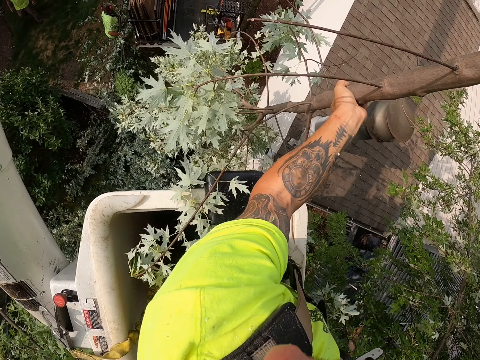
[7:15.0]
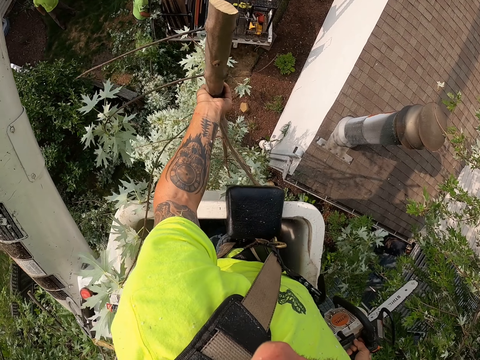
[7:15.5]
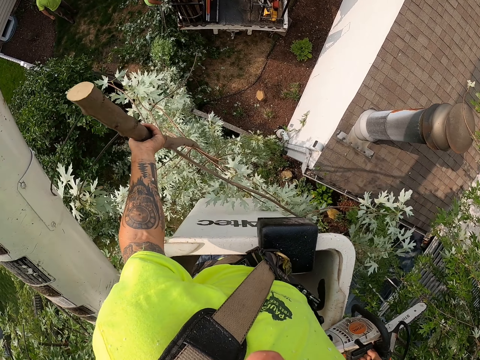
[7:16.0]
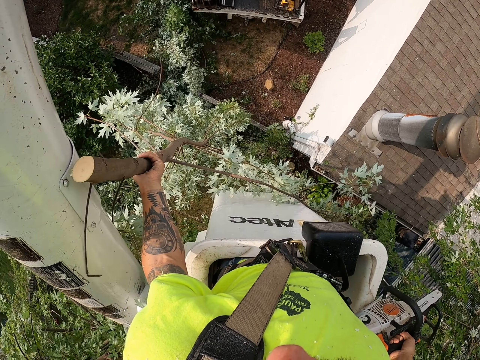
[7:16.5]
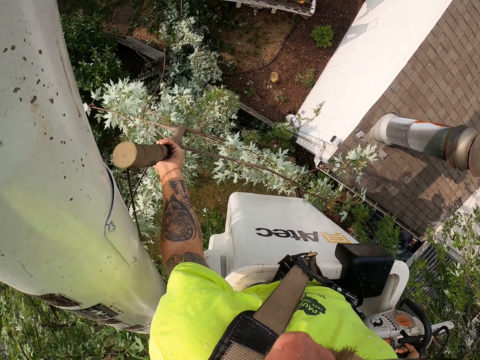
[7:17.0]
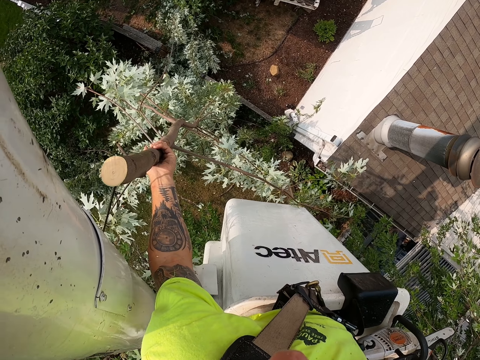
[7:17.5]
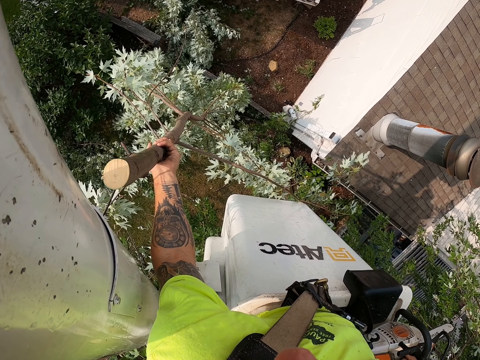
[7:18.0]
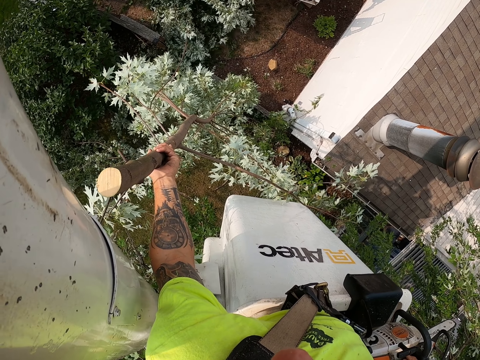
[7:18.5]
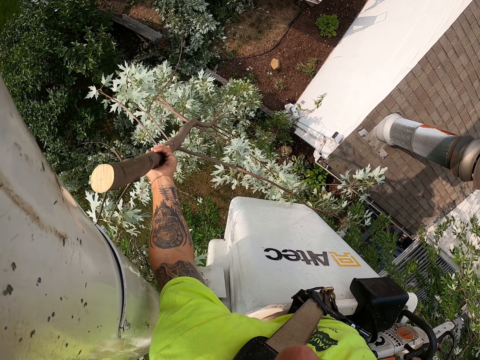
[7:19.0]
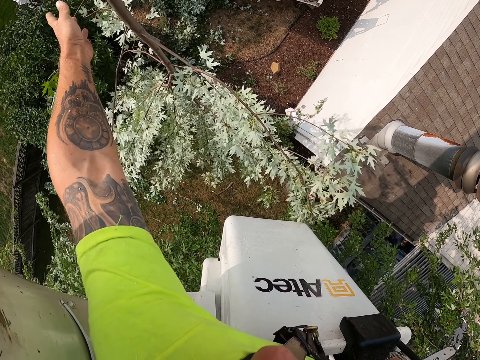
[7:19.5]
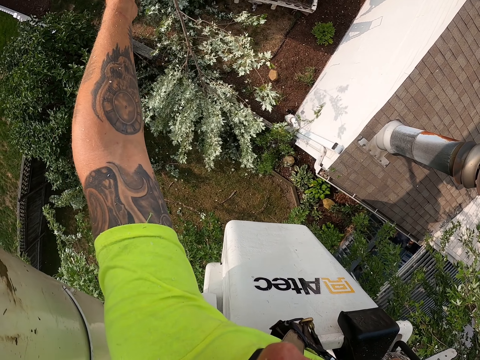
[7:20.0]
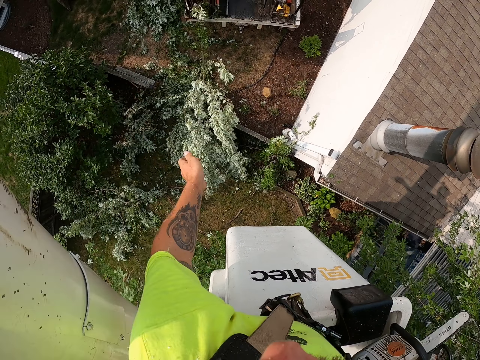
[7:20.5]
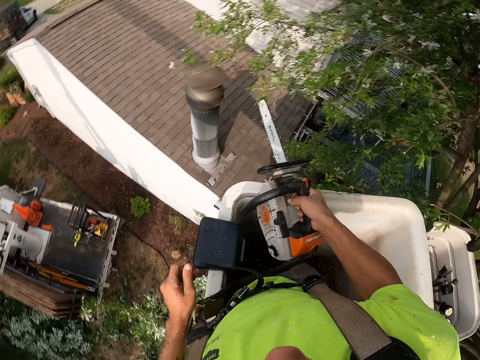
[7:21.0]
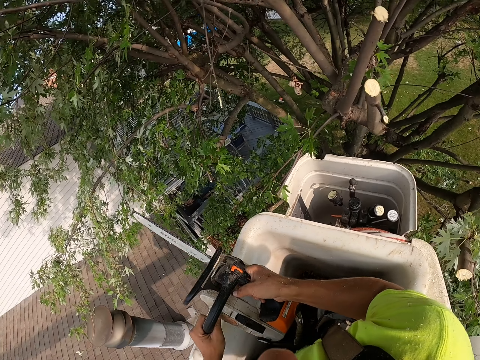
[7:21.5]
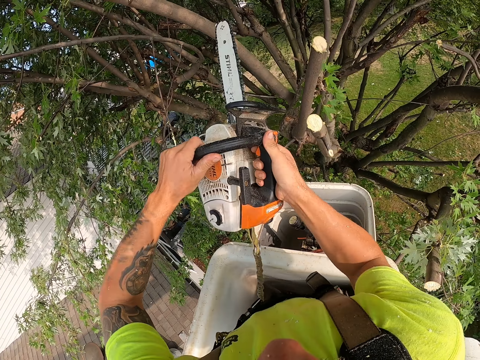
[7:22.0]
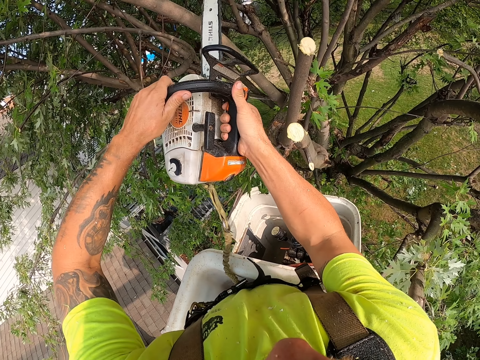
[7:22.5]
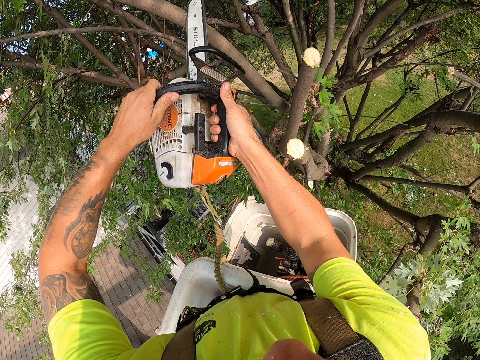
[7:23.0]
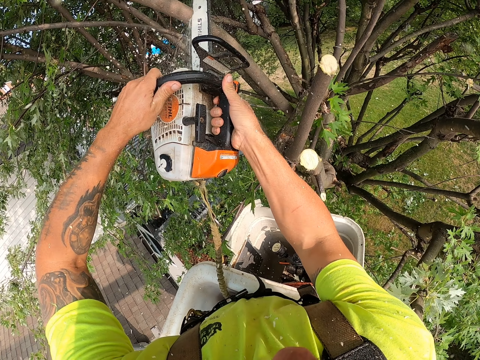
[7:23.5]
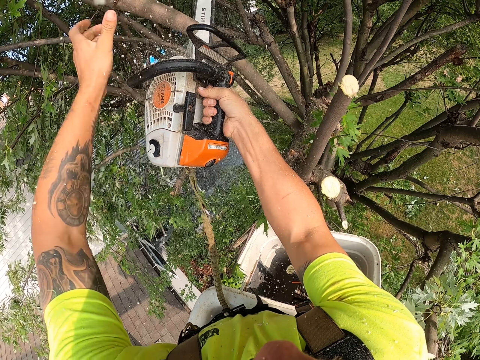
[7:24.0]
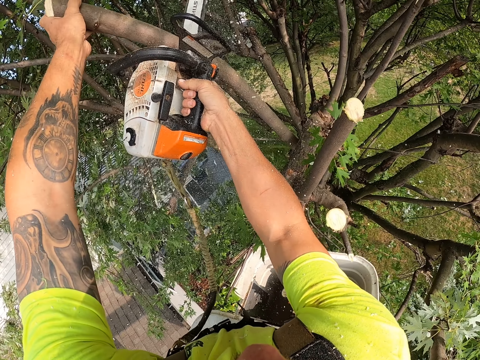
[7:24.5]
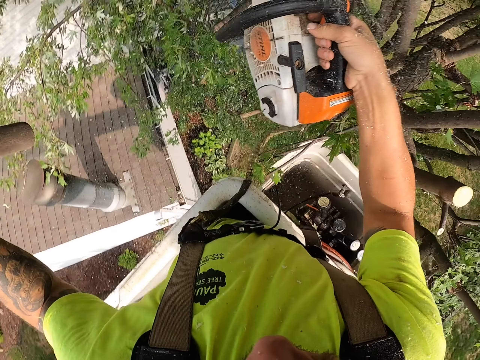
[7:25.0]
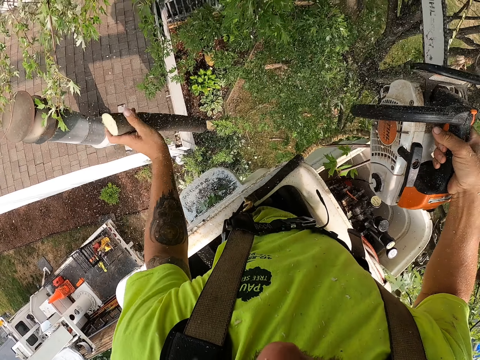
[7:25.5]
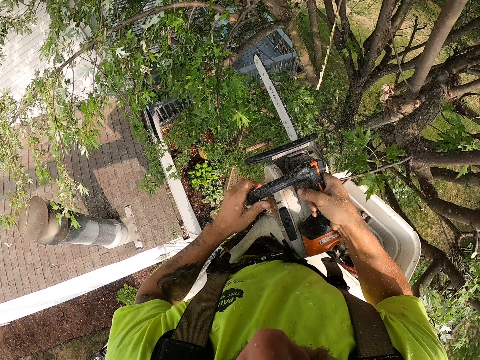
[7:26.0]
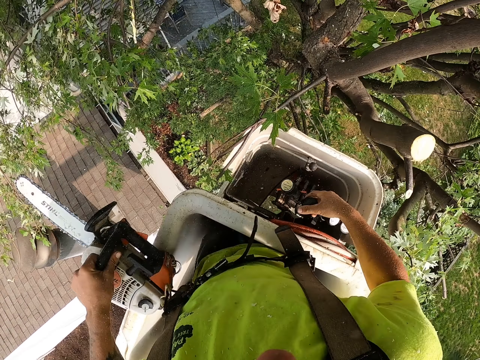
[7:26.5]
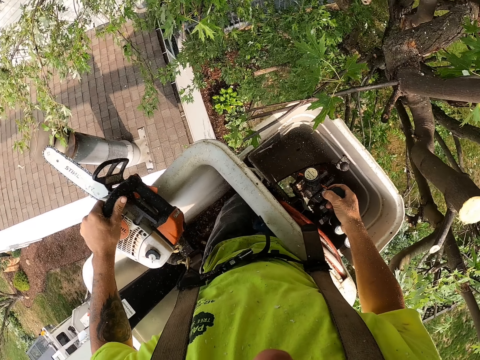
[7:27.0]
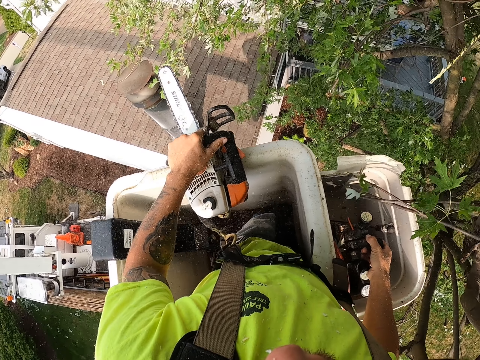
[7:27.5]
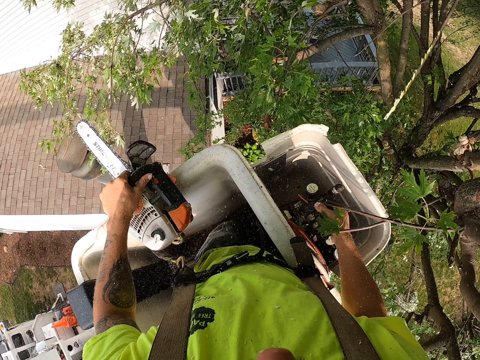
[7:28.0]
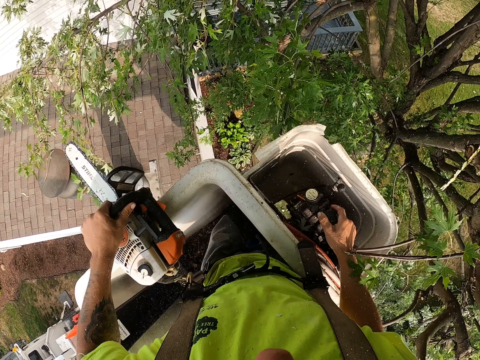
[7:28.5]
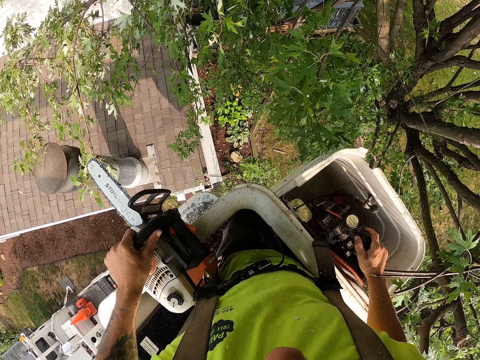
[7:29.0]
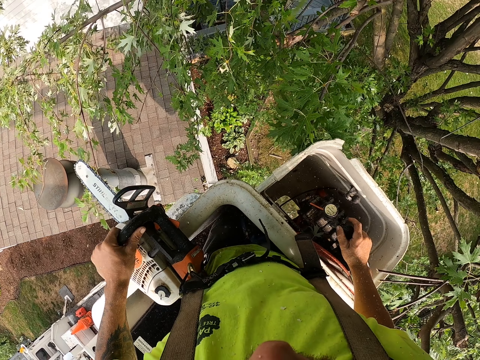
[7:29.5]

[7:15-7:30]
The camera wearer holds the stem or tree branch. He throws the tree branch to the ground with his left hand. He cuts a tree branch with the chain saw with both hands. He holds the tree branch with his left hand. He throws the tree branch to the ground with his left hand. He passes the chain saw from his right hand to his left hand. He operates the boom lift with his right hand.

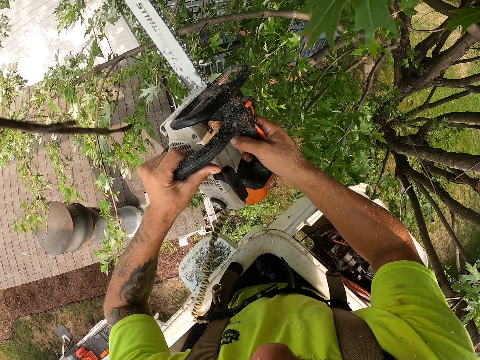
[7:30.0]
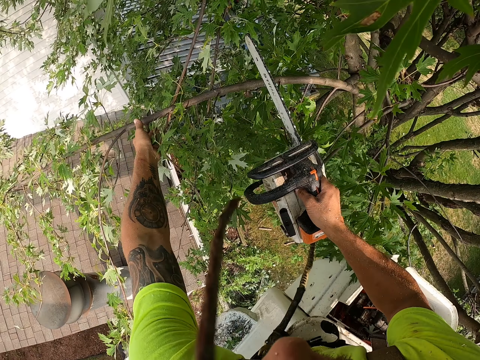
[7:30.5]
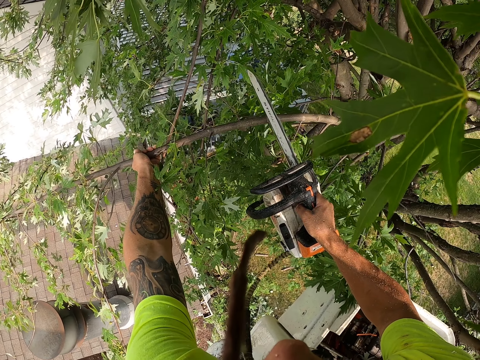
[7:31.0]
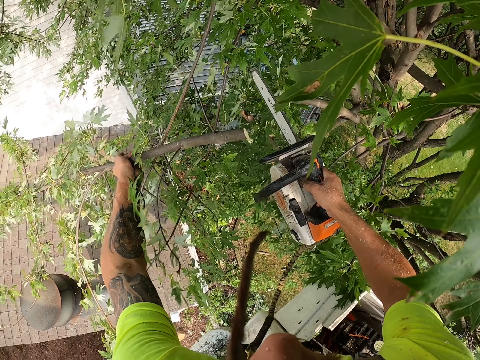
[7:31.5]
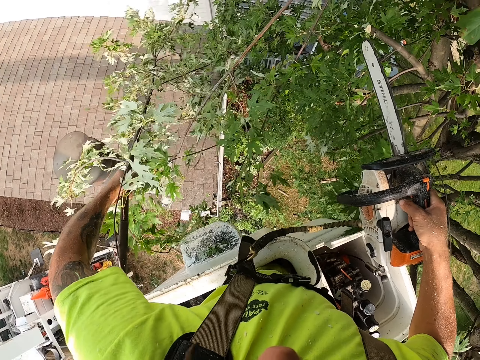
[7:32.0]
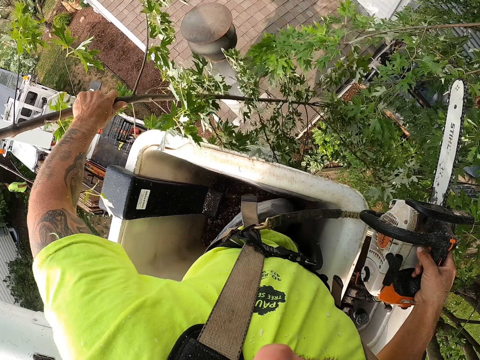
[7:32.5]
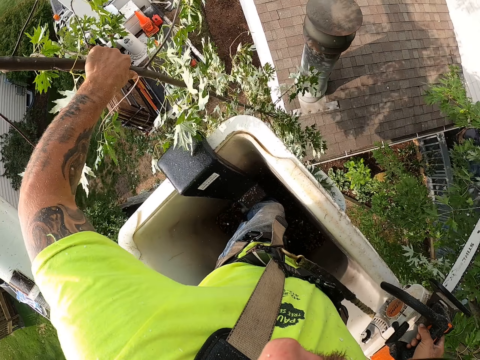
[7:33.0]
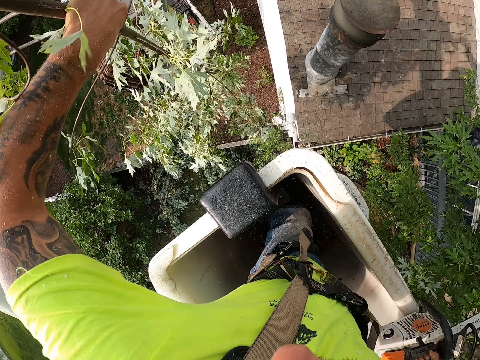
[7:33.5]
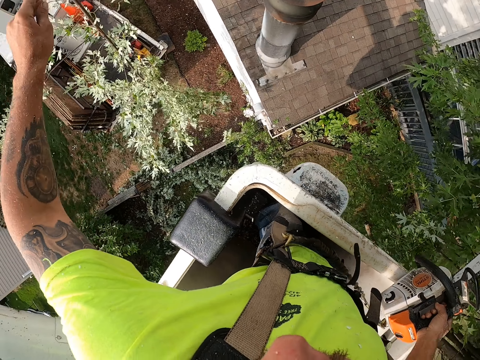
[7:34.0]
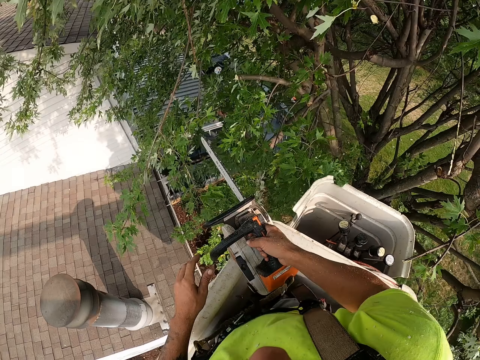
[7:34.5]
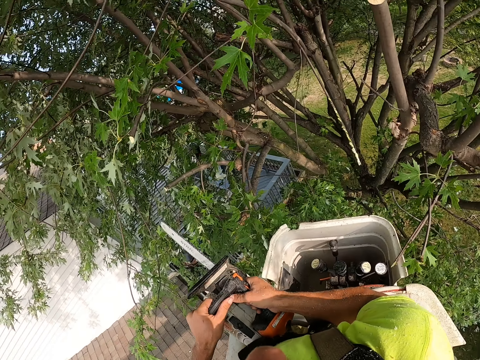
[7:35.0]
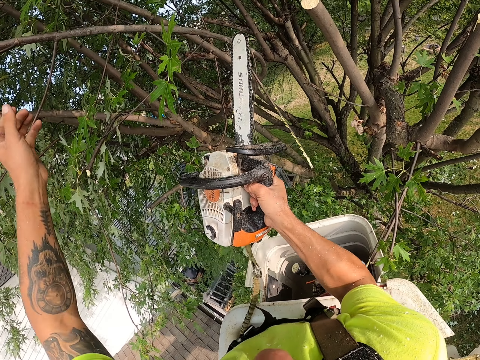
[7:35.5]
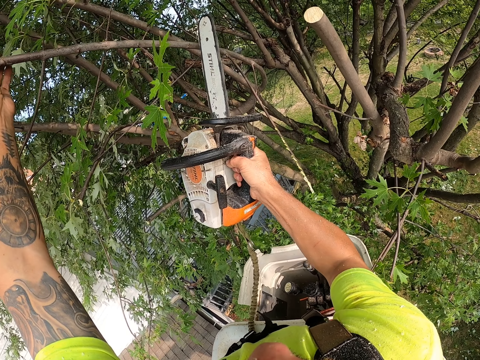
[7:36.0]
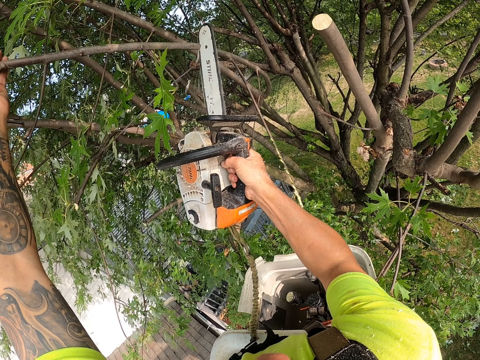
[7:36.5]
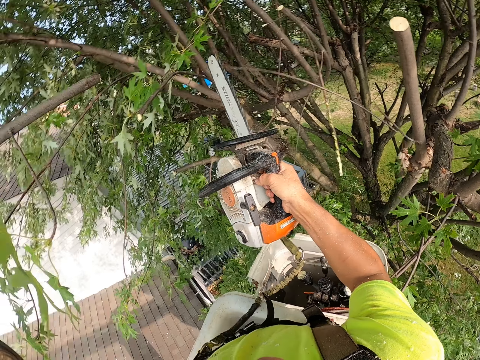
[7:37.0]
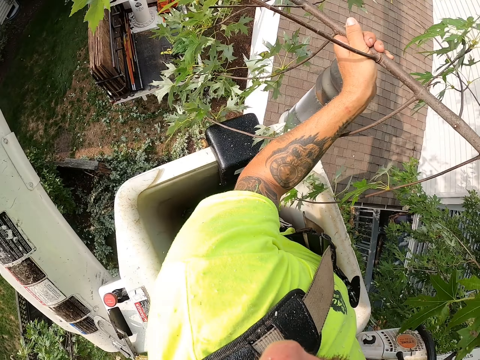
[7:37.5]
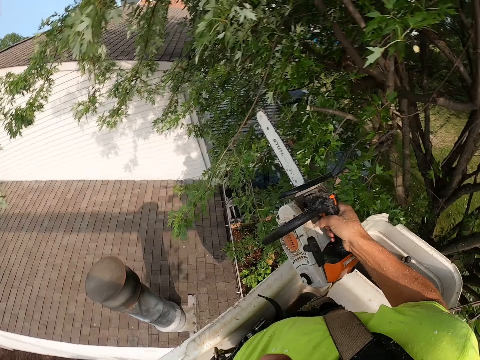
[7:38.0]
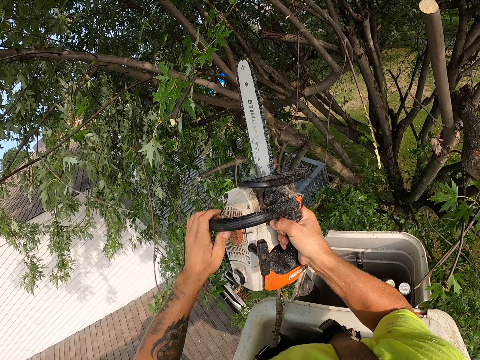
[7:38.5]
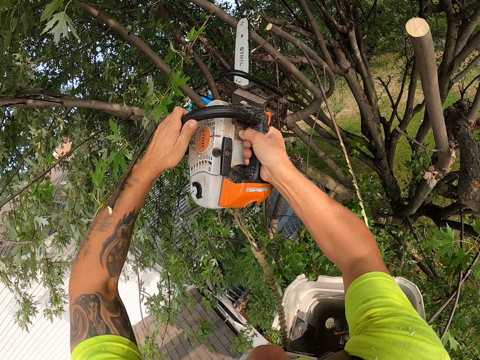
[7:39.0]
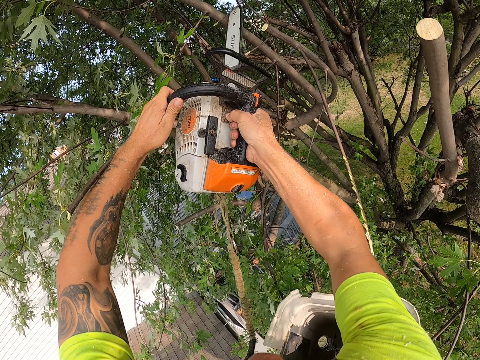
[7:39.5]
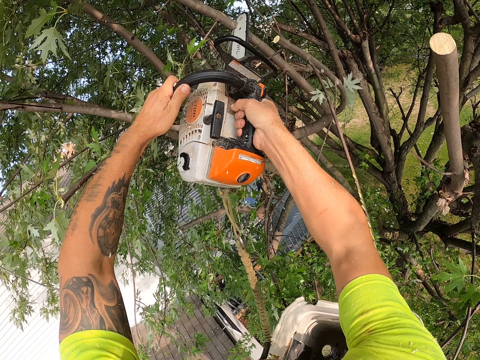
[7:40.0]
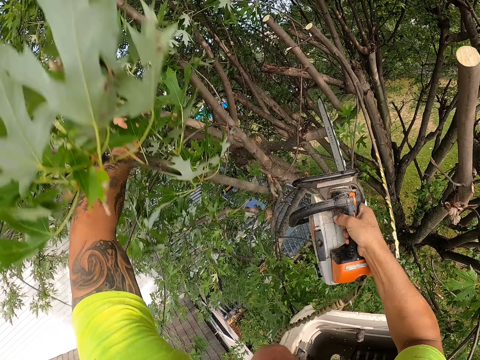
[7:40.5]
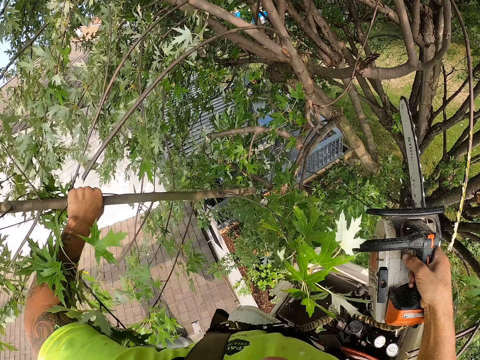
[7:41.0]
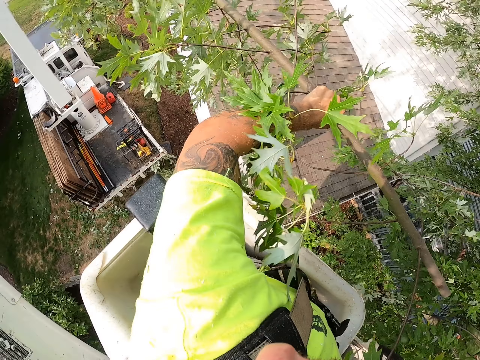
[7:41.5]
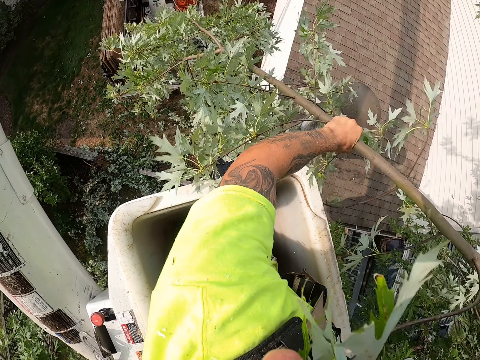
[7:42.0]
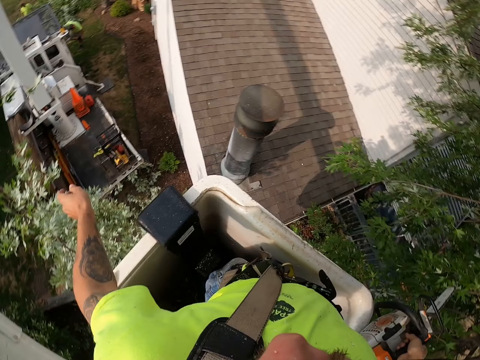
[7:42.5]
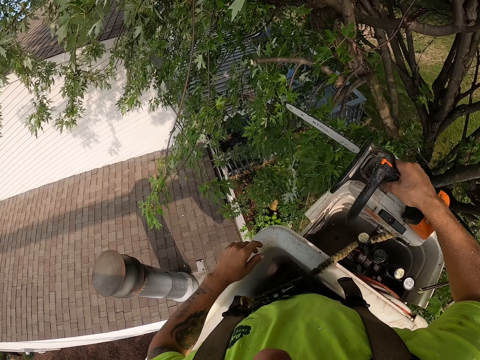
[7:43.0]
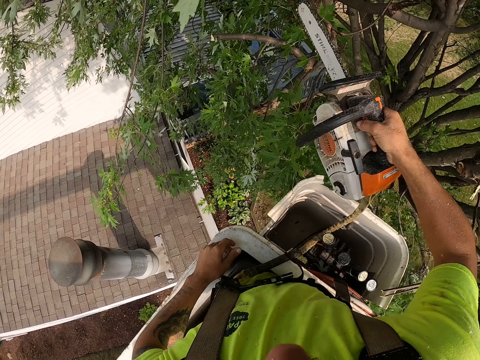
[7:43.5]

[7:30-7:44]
The camera wearer holds a tree branch with his left hand. He cuts the tree branch with the chain saw in his right hand. He throws the tree branch to the ground with his left hand. He holds a tree branch with his left hand. He cuts the tree branch with the chain saw in his right hand. He drops the stem or tree branch. He cuts a tree branch with the chain saw in both hands. He throws the tree branch to the ground with his left hand.
